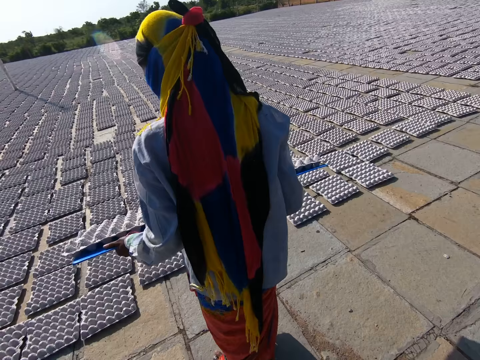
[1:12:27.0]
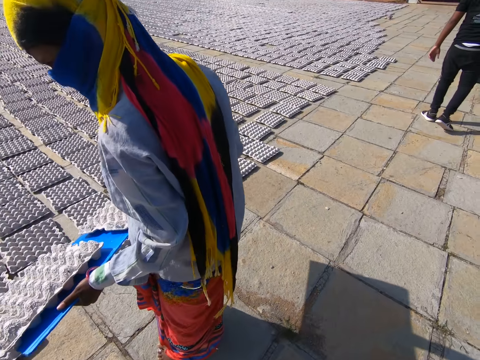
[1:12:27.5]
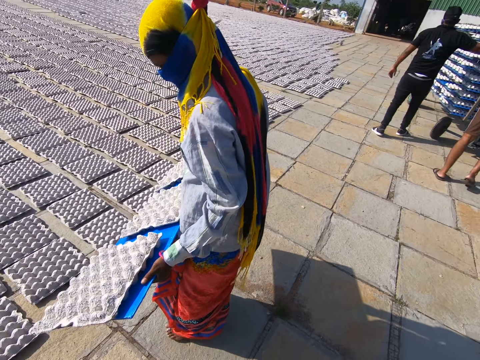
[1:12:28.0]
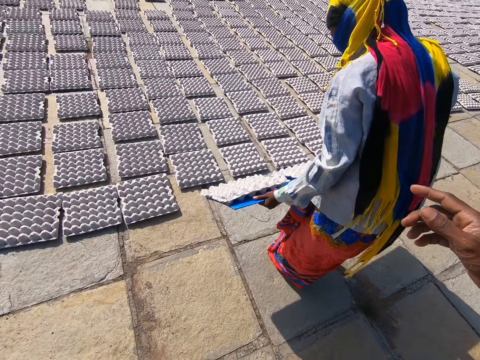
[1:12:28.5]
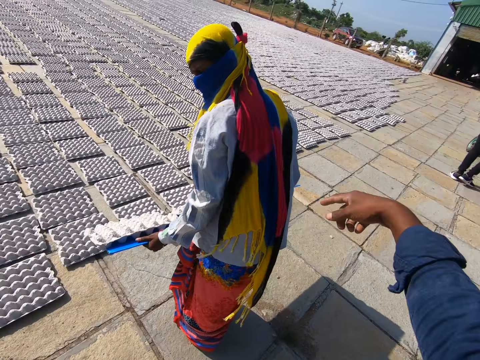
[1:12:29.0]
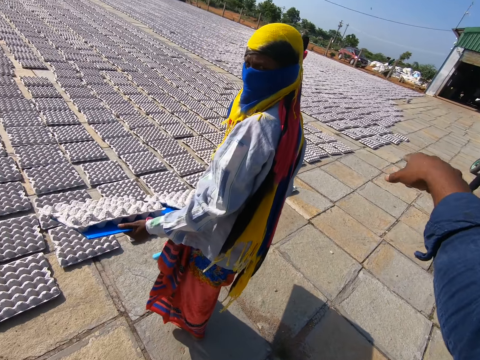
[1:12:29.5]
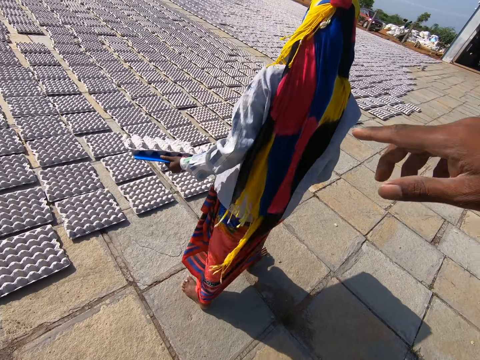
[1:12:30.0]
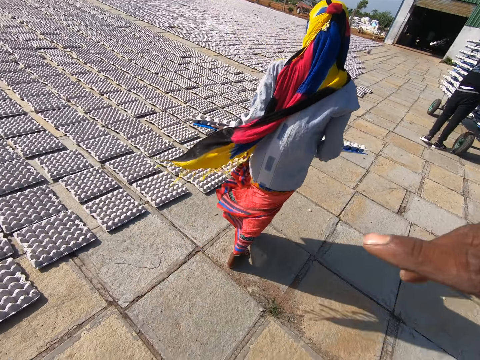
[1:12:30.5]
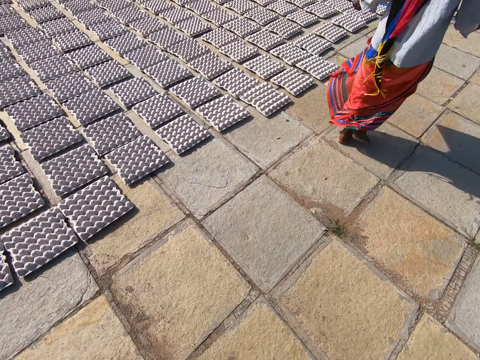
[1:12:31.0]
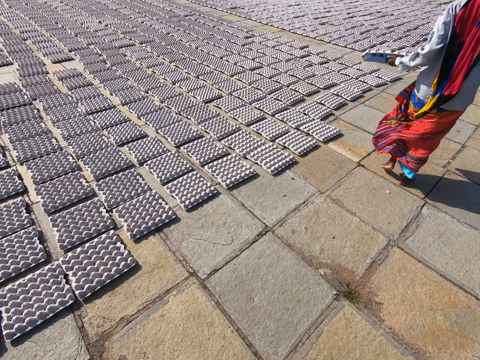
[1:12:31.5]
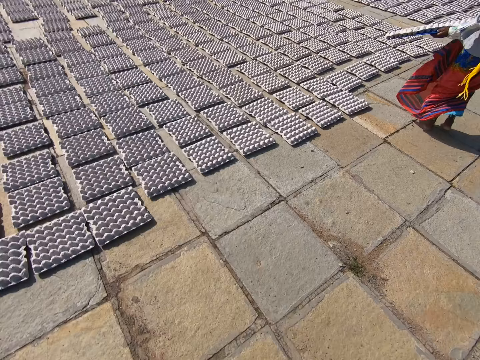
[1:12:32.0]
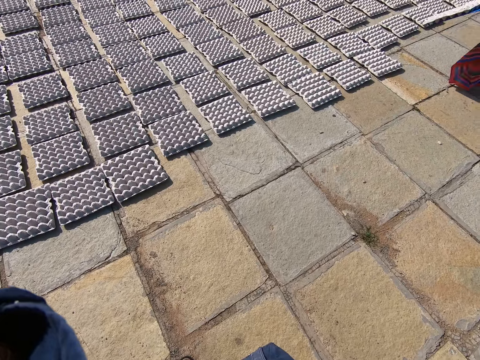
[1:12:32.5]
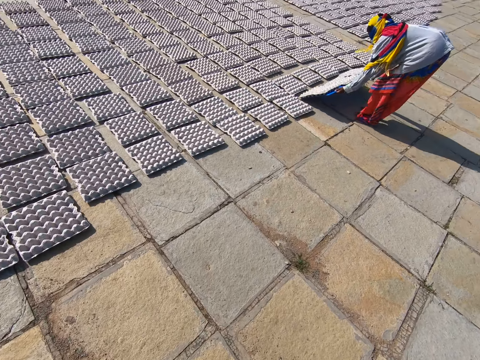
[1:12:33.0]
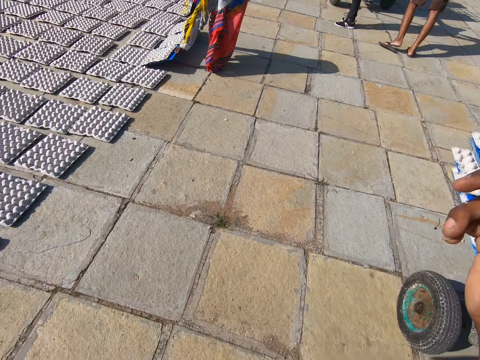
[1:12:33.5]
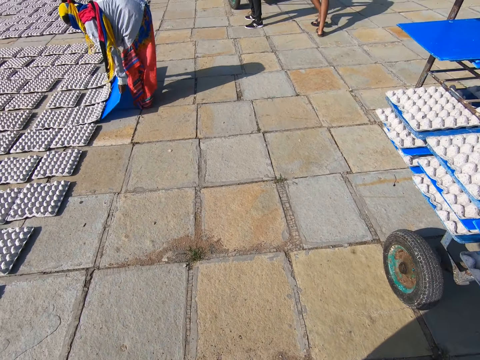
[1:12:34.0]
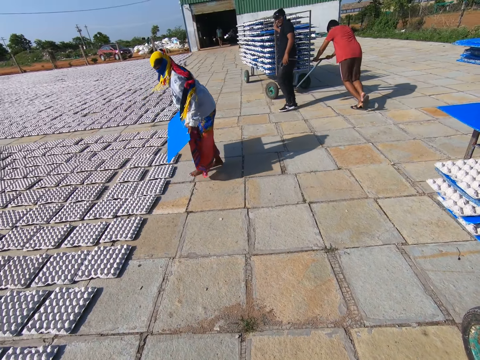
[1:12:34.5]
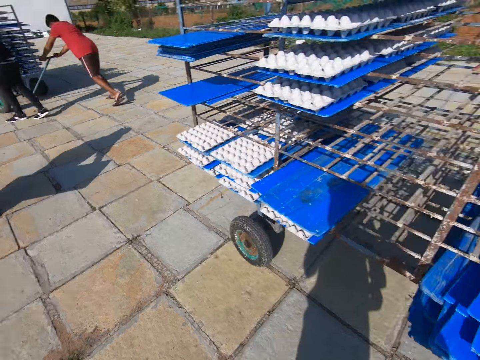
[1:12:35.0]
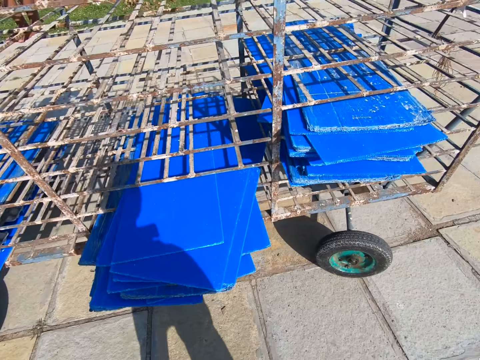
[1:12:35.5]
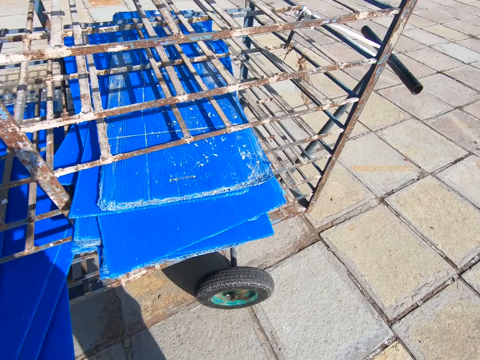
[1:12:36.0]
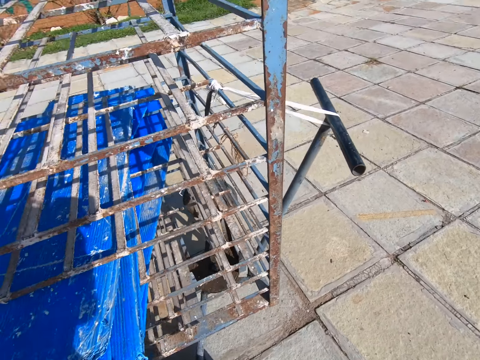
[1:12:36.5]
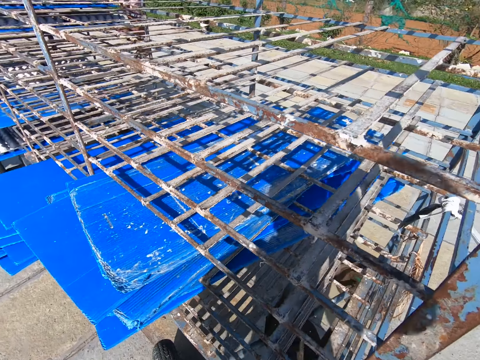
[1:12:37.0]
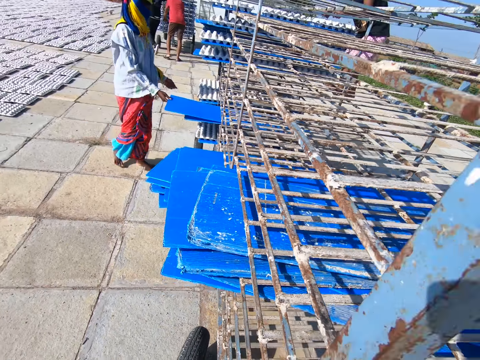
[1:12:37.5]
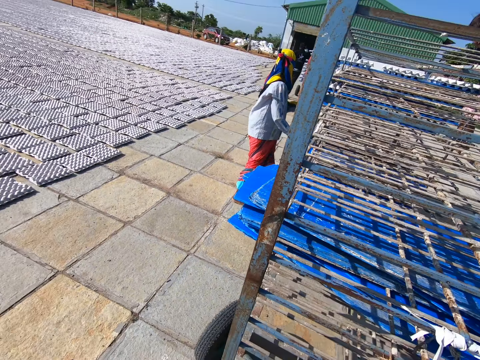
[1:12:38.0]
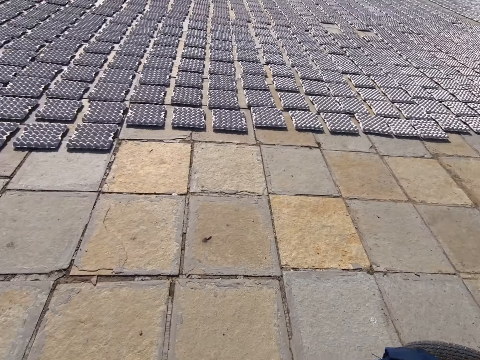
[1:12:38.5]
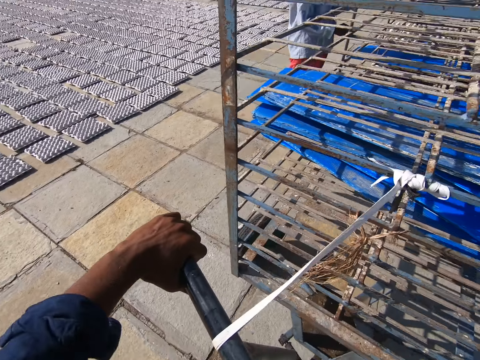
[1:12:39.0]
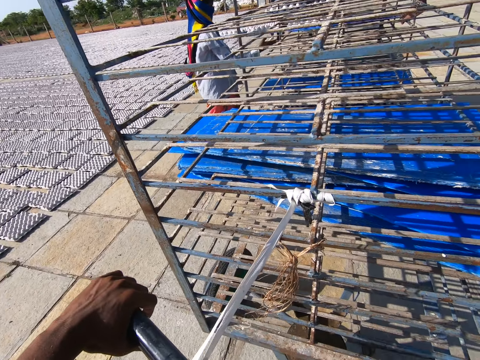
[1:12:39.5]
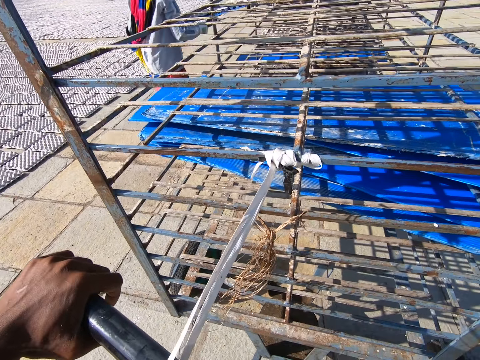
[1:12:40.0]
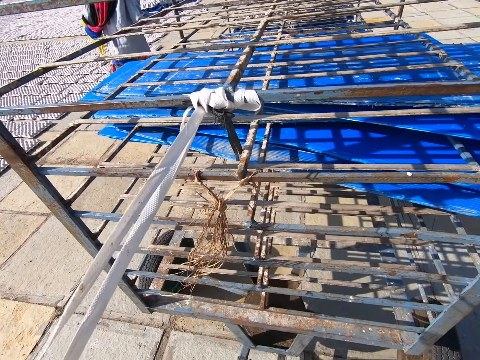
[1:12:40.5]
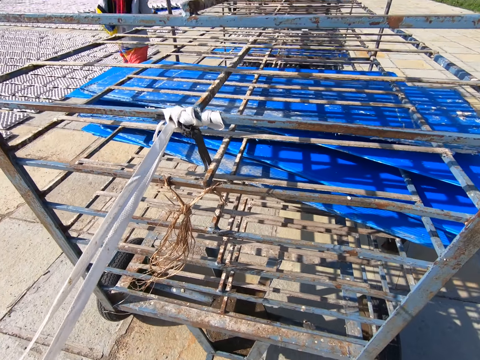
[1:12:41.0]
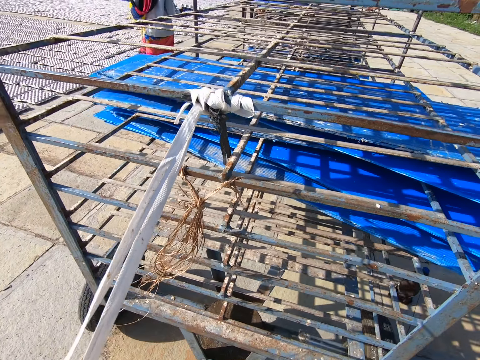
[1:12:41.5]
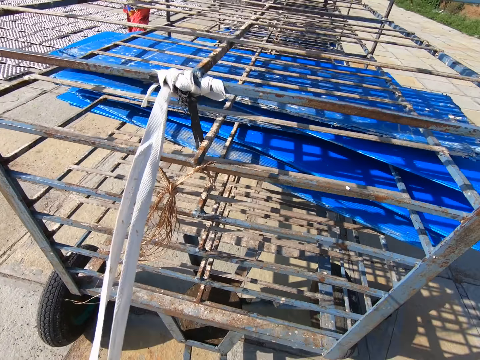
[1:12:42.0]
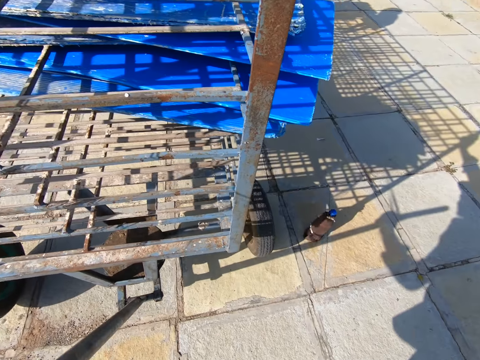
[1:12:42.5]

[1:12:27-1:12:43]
The camera wearer interacts with the woman. The woman drops some crates on the tray in her hands on the floor. A man pushes a rack on the floor with his hands. The woman drops the tray in her hands on the rack. The camera wearer pushes the rack on the floor with his hands.

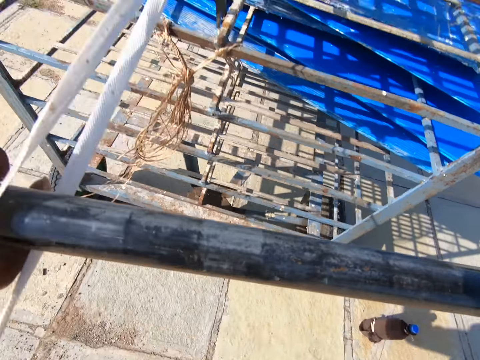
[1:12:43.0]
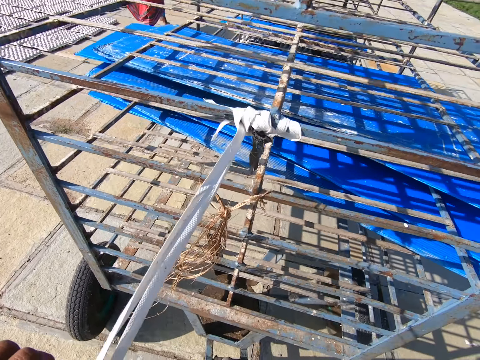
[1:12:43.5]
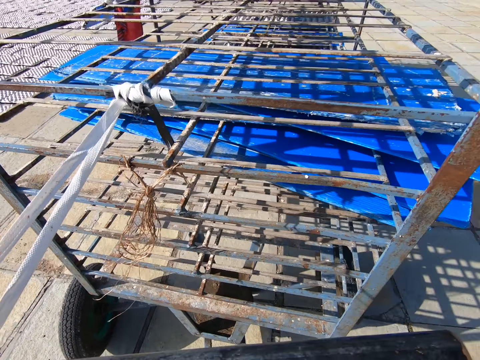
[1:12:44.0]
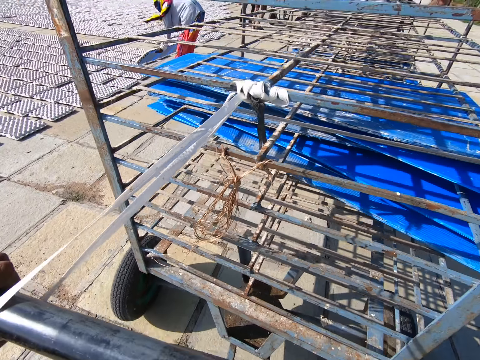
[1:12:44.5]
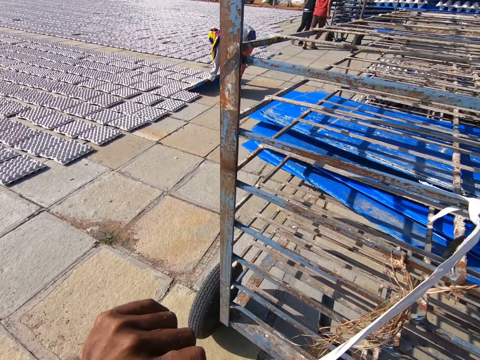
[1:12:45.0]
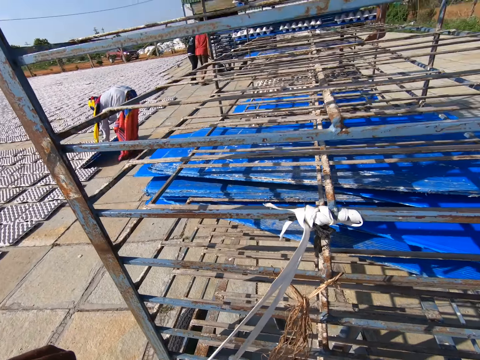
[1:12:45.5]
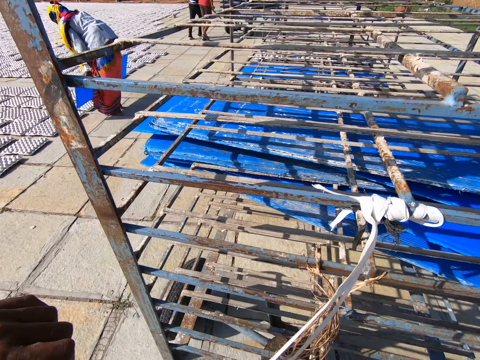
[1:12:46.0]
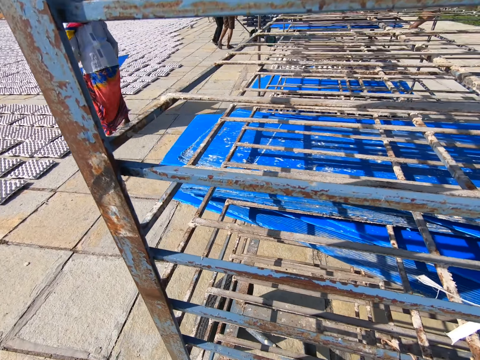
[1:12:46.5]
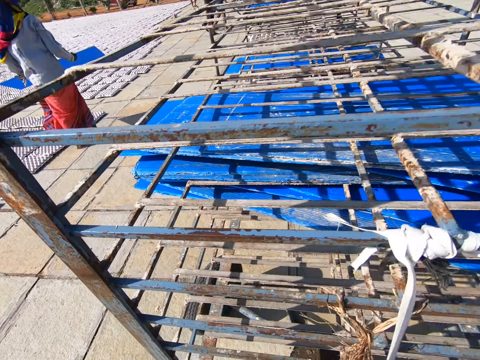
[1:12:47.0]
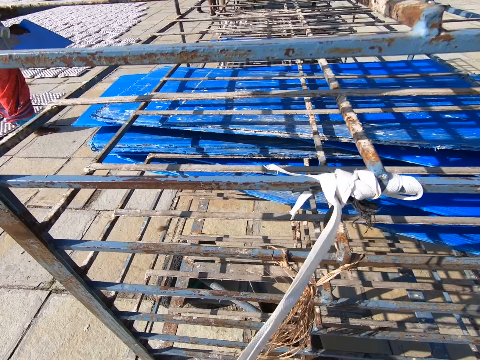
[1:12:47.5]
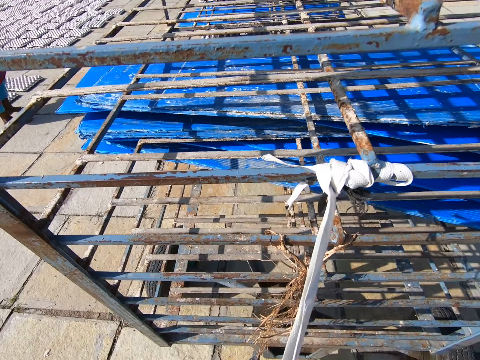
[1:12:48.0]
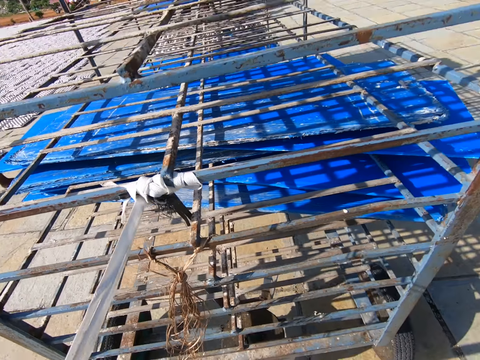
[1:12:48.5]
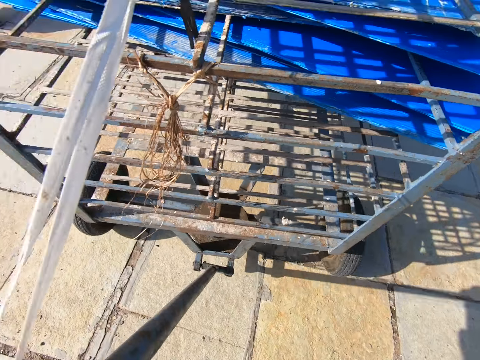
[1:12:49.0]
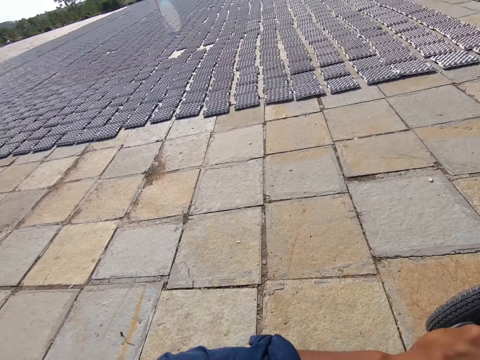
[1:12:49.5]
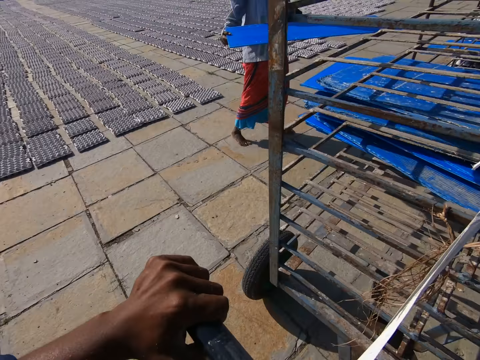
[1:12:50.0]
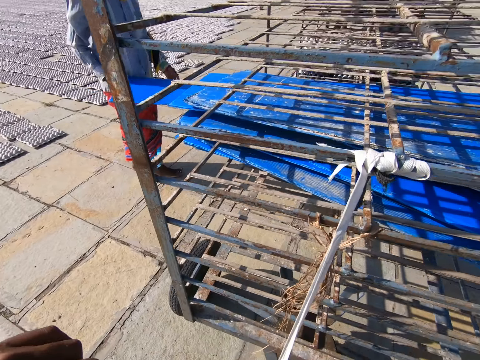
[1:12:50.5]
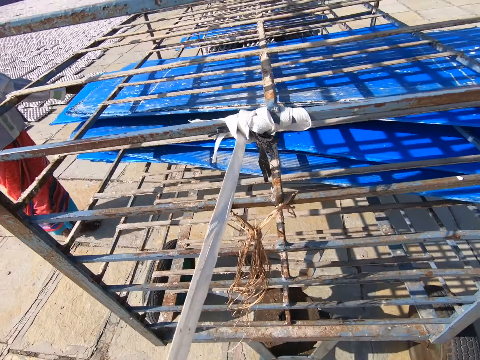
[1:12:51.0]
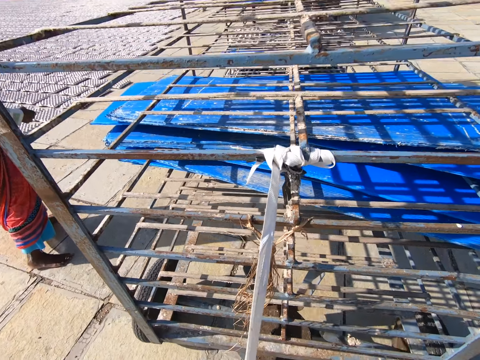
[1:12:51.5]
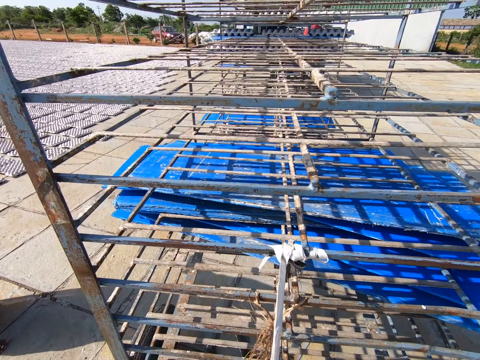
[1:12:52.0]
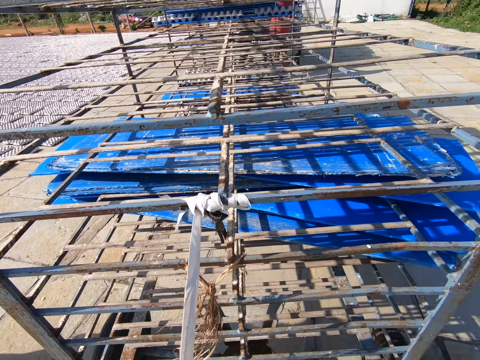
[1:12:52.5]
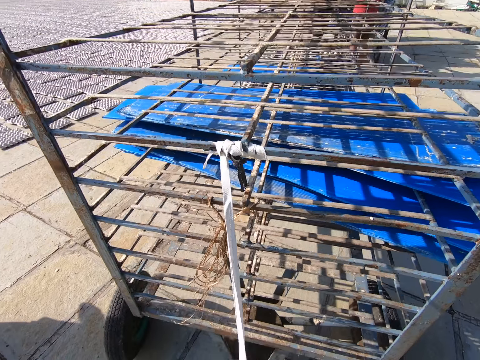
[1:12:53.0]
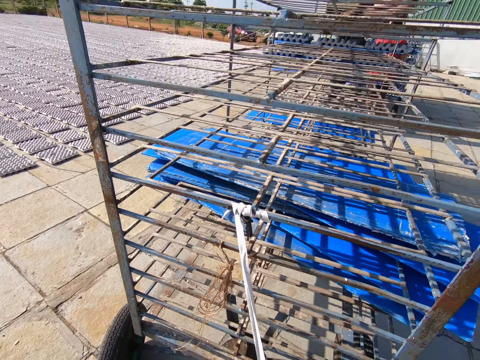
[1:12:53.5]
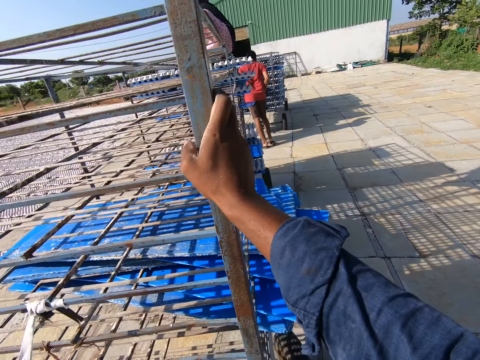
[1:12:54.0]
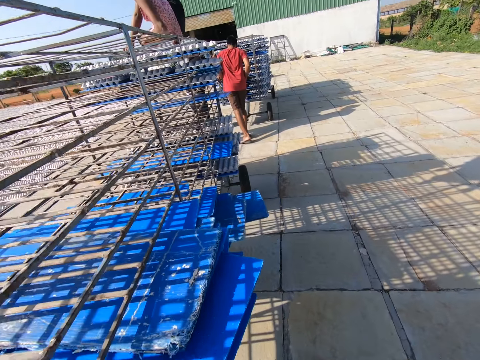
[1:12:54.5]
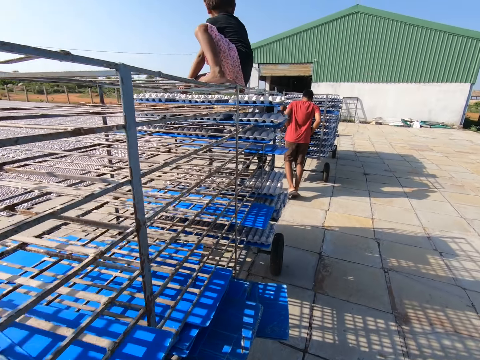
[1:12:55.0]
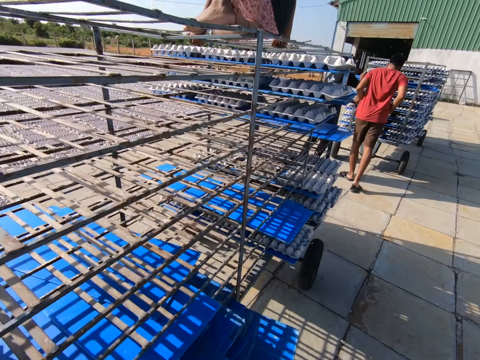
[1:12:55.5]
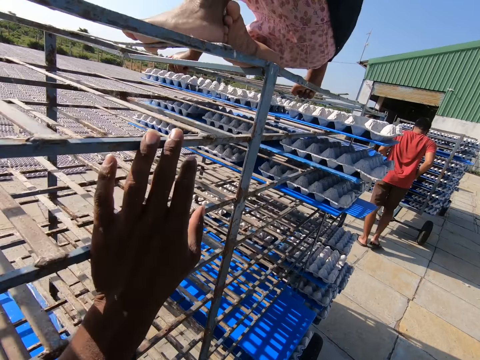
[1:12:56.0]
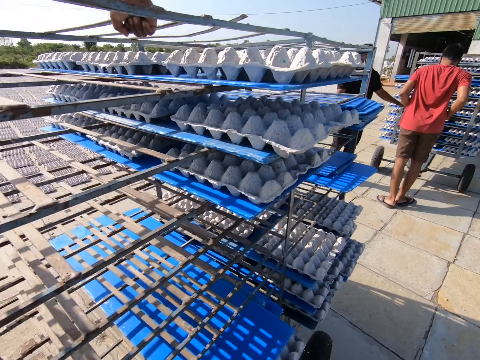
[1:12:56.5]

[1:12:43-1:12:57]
The woman drops the crates on the tray in her hands on the floor. The woman drops the tray in her right hand into the rack. The camera wearer interacts with a boy on the rack. They stop and walk.
